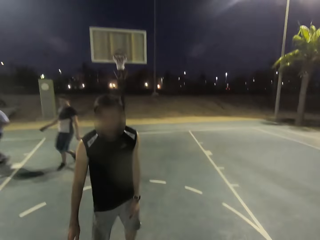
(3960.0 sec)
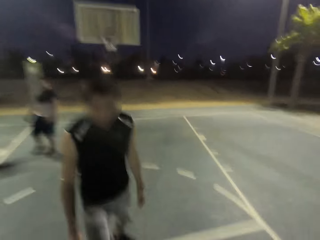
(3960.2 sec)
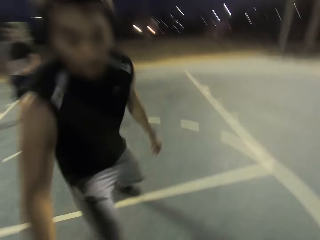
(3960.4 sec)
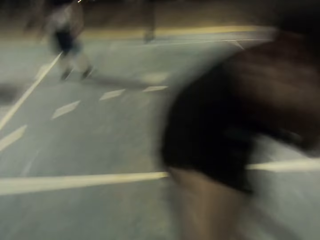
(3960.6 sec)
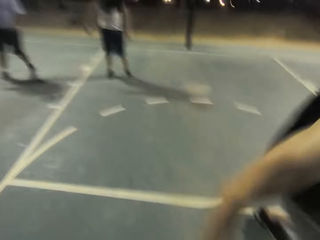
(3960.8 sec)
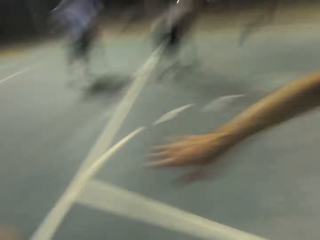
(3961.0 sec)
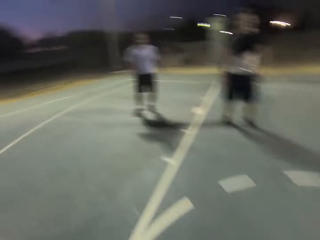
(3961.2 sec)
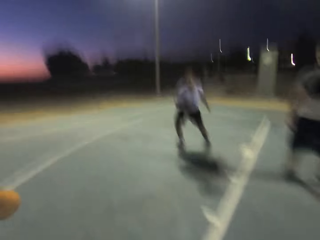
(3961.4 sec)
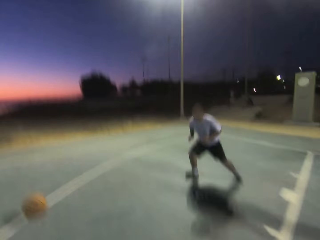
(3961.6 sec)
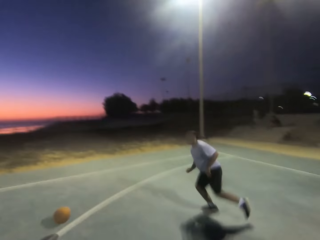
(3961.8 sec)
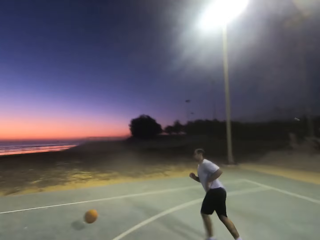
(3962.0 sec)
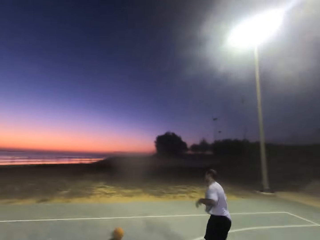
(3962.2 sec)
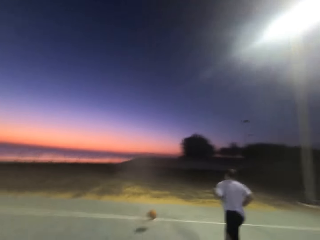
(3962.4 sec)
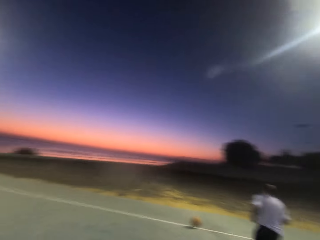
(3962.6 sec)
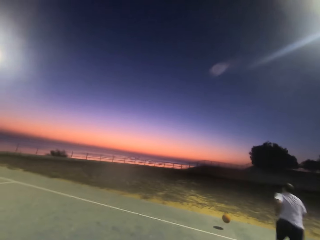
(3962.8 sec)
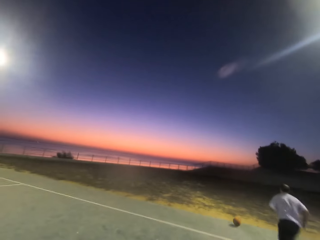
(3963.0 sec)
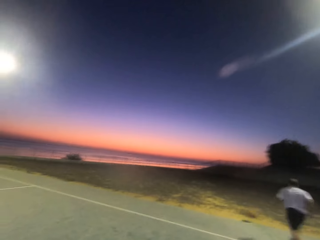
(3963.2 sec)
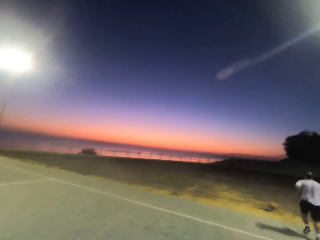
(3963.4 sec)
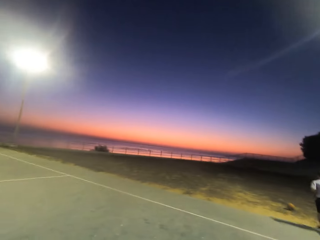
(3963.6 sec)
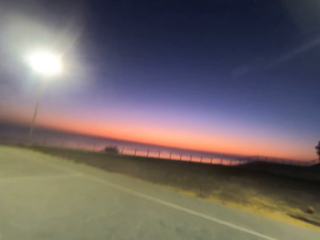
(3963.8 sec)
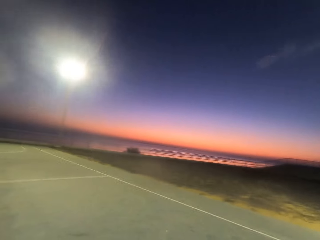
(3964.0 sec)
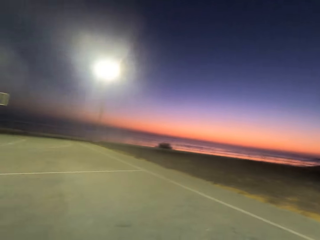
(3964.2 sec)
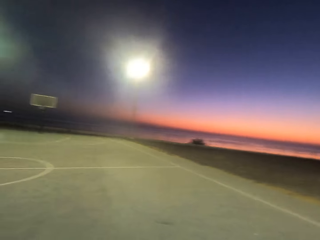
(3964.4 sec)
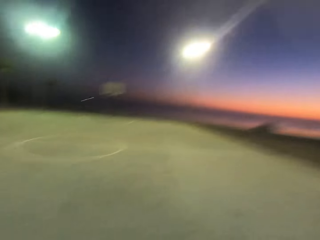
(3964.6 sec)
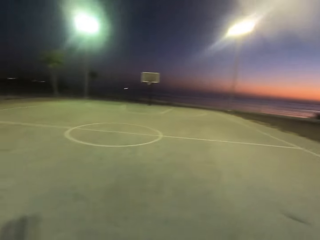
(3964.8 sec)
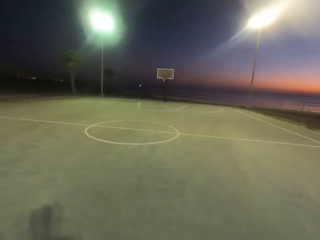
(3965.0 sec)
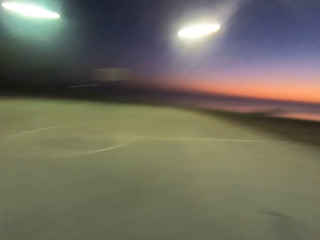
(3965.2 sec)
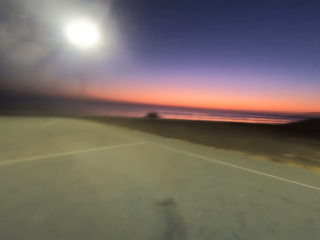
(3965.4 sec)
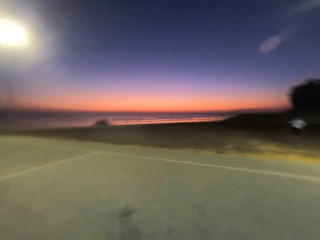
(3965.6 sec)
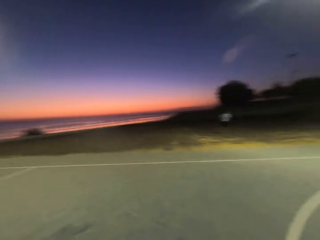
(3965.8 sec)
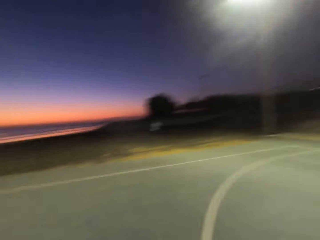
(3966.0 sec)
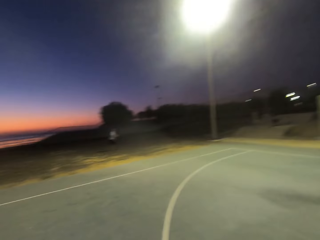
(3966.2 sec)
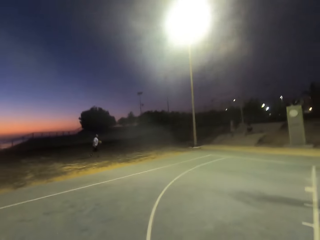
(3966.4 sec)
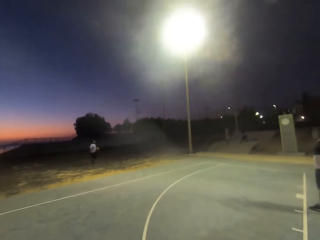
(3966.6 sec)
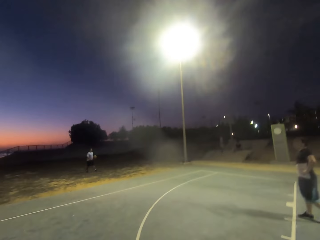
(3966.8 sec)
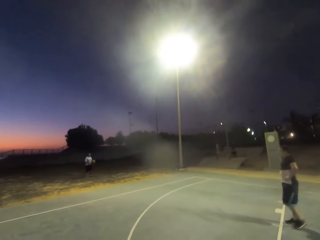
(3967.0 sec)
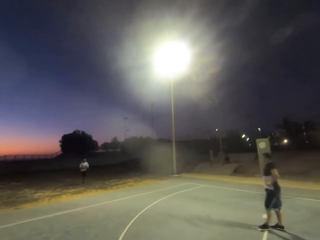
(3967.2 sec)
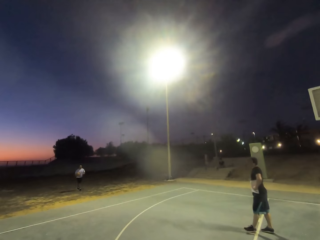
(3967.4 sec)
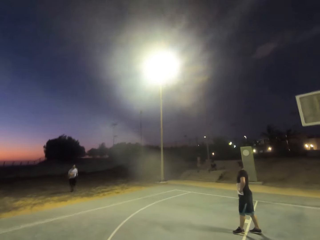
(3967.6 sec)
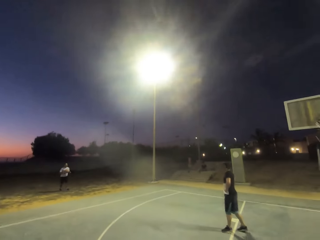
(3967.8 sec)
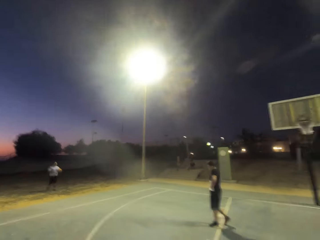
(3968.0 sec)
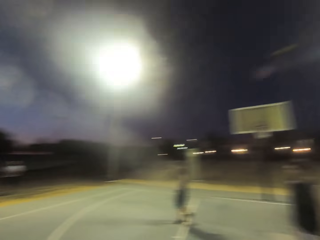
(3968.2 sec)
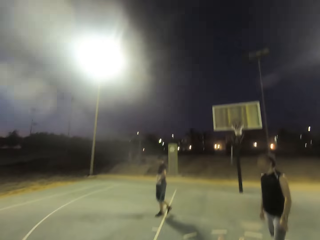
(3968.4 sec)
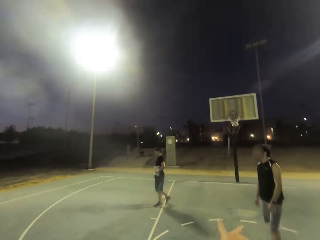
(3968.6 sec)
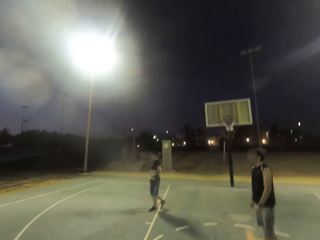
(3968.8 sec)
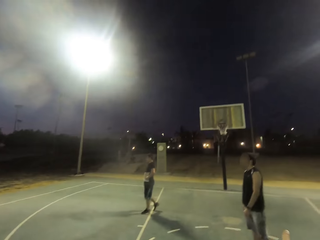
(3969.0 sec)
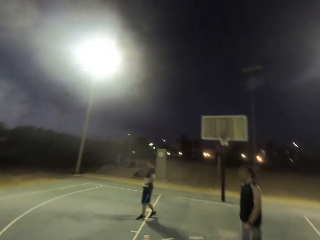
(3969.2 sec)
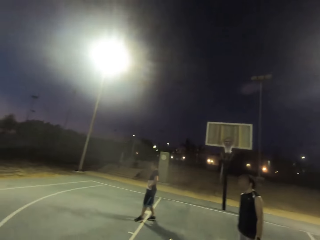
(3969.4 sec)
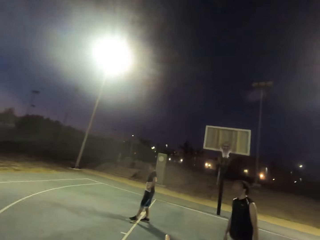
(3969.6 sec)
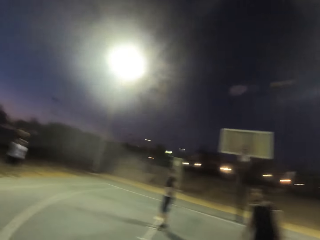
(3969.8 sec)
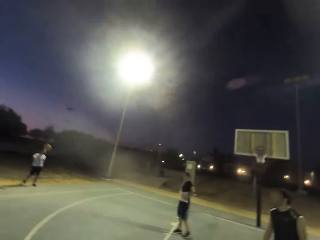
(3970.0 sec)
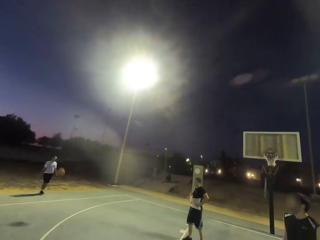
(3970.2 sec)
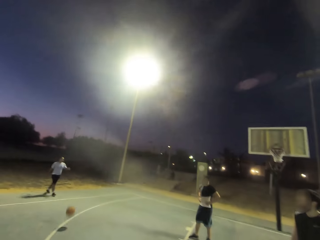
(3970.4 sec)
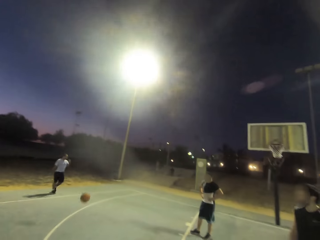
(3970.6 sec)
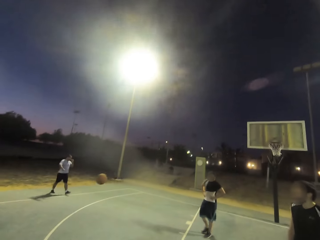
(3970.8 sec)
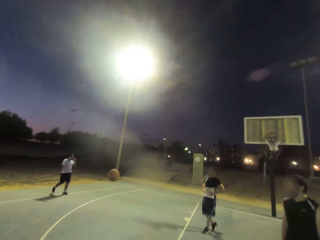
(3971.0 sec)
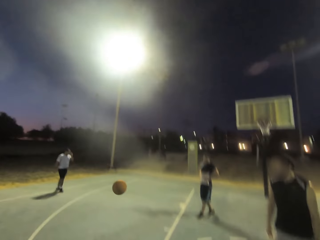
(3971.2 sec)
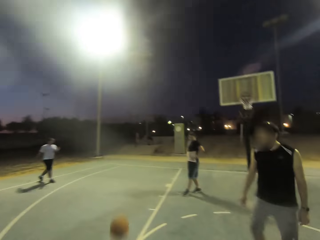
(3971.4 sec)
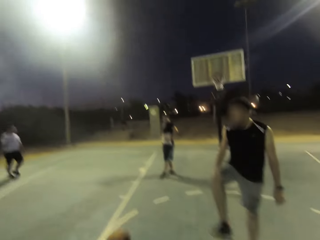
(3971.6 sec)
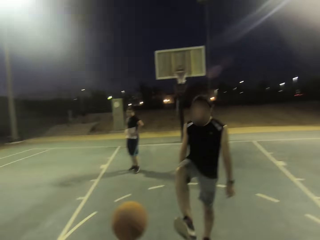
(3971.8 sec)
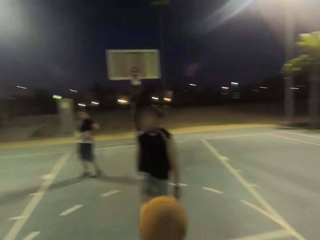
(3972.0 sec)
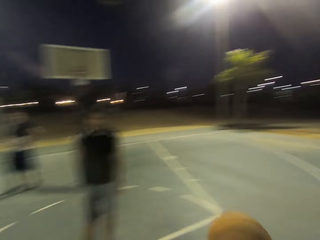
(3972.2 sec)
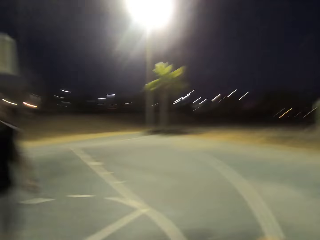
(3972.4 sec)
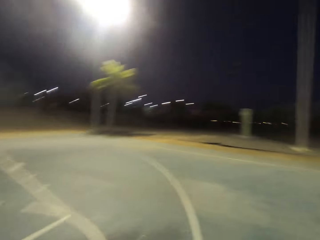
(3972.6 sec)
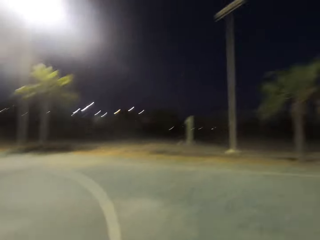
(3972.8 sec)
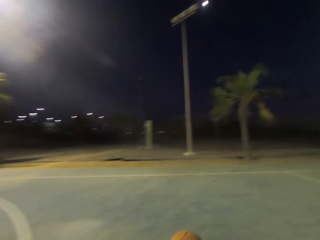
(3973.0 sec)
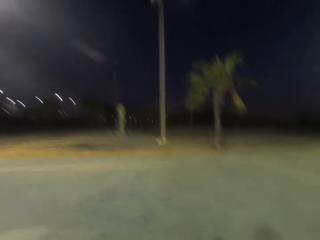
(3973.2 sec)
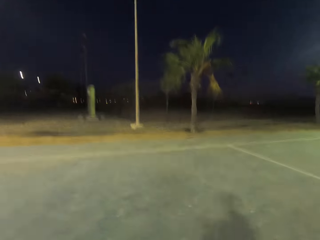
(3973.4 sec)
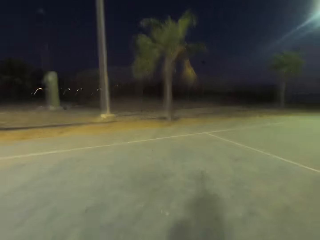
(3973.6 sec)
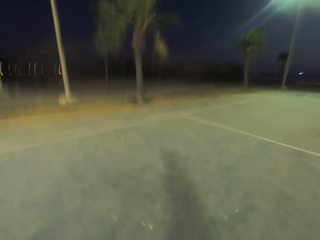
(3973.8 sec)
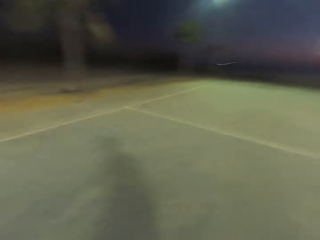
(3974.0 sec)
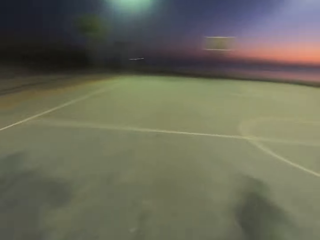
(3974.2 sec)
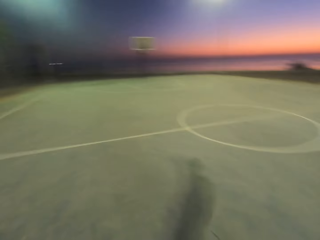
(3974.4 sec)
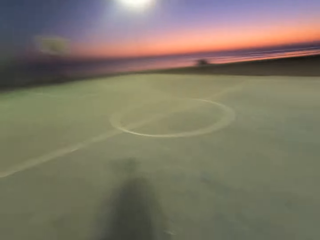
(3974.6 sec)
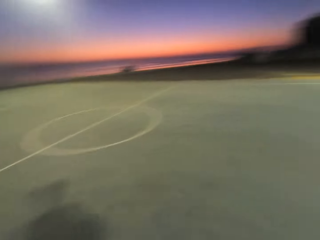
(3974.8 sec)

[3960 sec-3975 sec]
A man shields and slaps the ball from the camera wearer. Another man runs. The camera wearer looks around the pitch. The other man picks up the ball and throws the ball to the camera wearer.

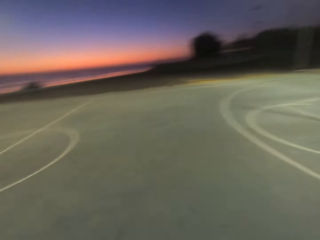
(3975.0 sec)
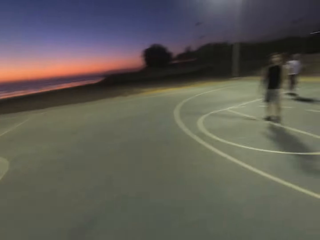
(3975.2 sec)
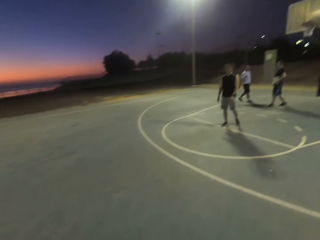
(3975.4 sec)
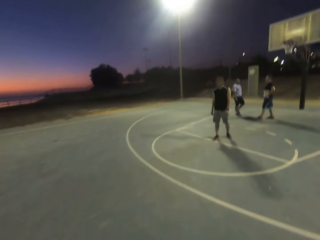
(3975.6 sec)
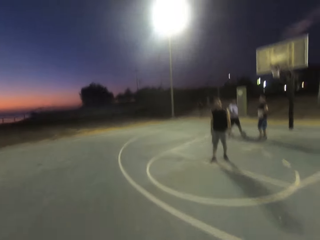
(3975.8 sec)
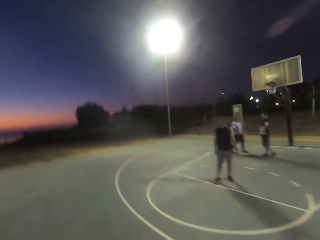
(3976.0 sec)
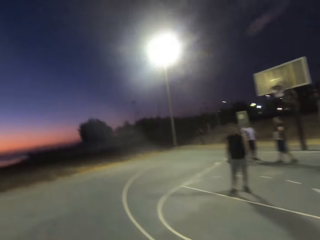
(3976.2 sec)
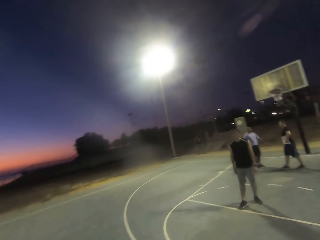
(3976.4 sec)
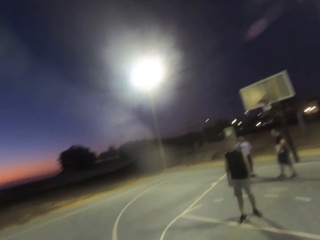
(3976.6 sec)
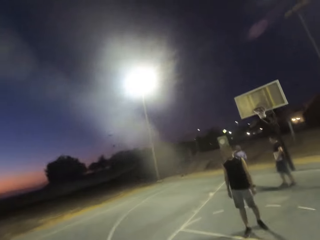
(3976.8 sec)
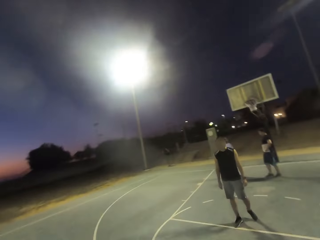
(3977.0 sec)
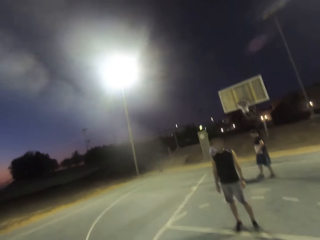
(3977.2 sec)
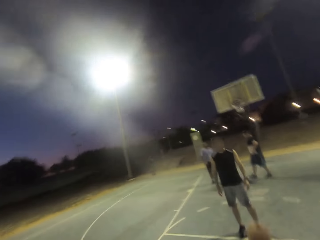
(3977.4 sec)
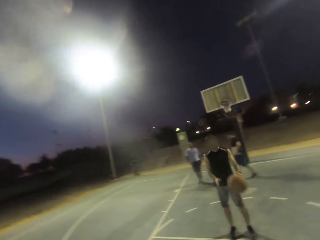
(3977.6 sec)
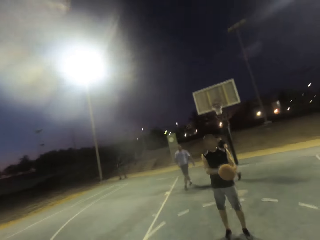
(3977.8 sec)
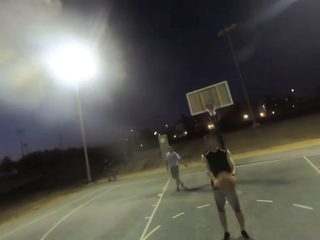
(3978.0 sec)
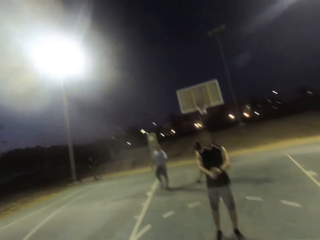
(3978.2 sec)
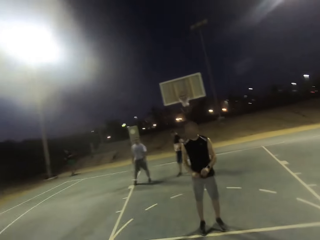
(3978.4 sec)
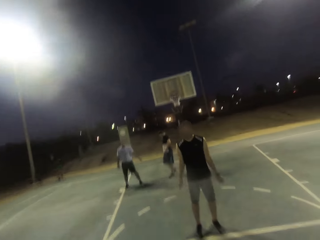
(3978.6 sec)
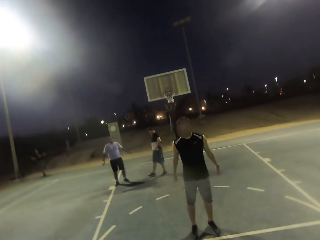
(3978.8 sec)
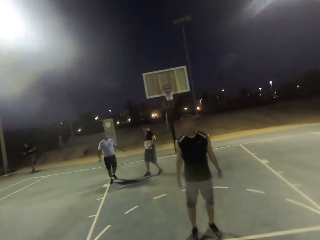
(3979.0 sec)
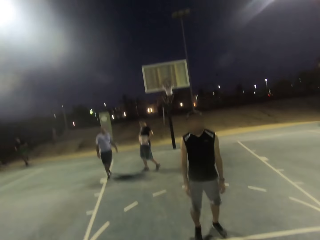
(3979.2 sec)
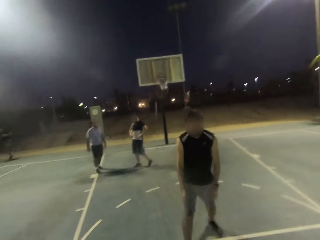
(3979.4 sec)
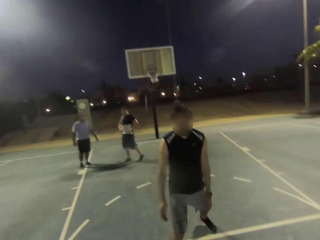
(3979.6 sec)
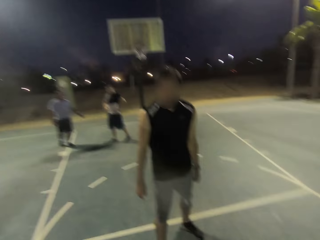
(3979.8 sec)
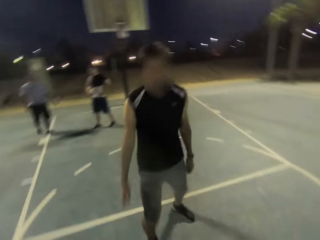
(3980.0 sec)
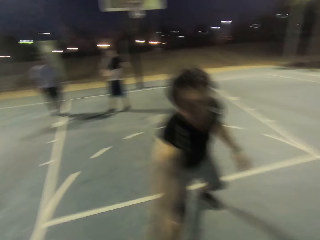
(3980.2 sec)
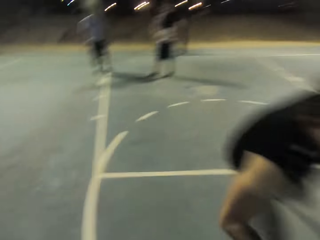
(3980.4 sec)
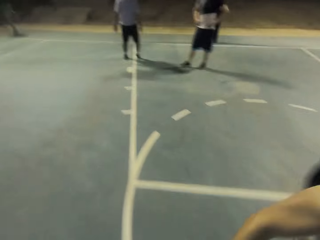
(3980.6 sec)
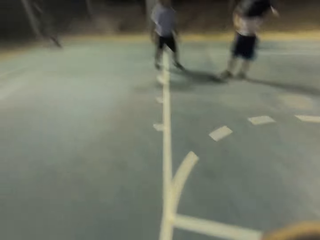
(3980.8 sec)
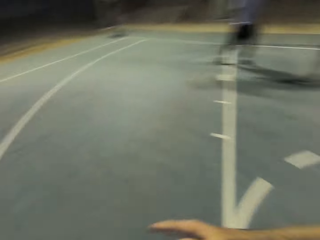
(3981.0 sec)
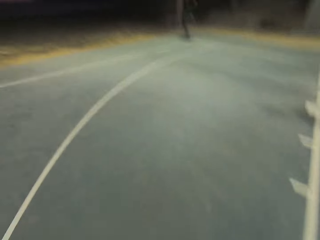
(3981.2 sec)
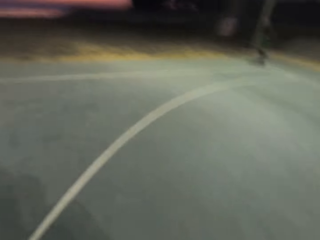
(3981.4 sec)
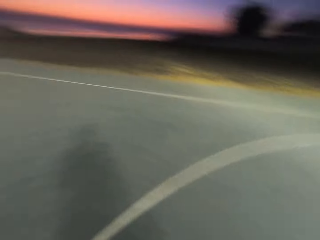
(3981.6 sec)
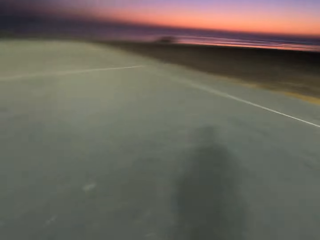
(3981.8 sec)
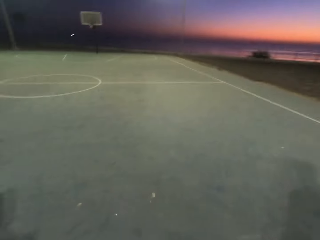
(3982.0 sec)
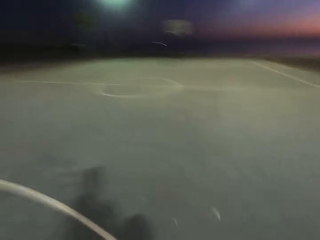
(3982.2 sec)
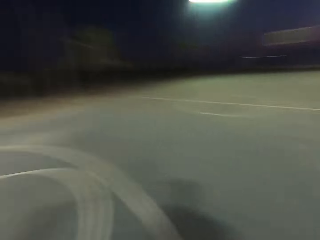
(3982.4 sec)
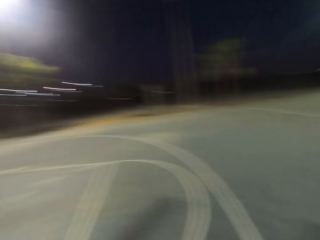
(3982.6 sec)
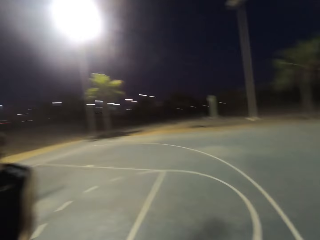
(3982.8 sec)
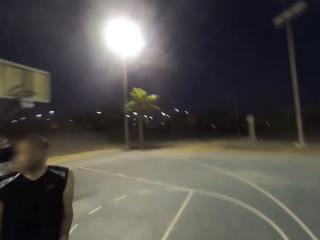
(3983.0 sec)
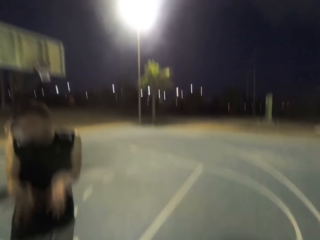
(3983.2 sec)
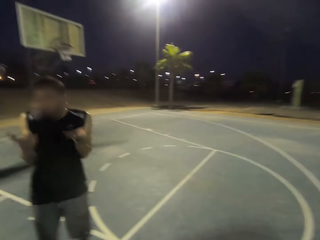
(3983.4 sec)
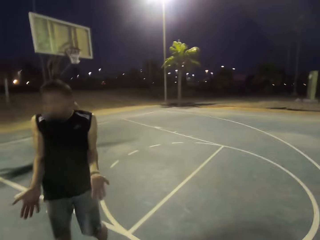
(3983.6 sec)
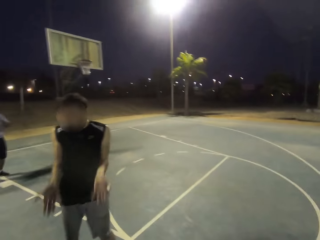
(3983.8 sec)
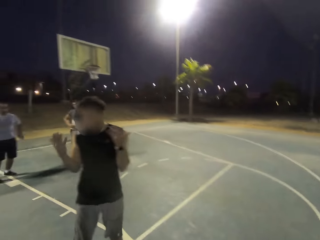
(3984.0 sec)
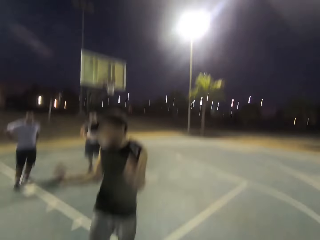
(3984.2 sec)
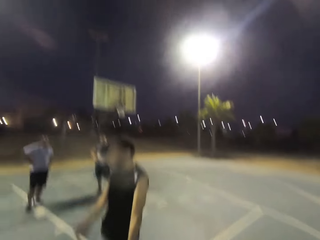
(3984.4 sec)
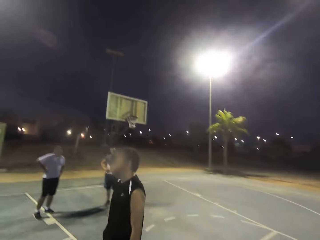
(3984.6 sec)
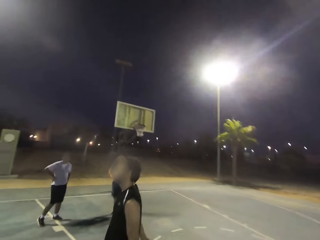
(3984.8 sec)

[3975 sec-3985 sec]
The camera wearer throws the ball to a man. The man throws the ball back to the camera wearer. The man shields, runs towards the camera wearer, moves his hands and interacts with the camera wearer.
